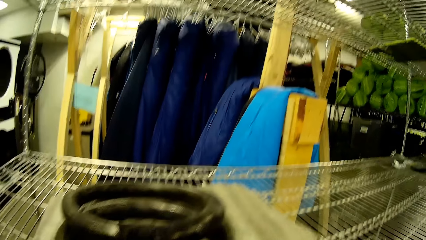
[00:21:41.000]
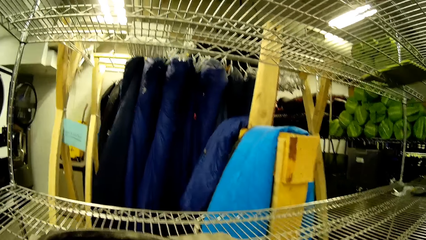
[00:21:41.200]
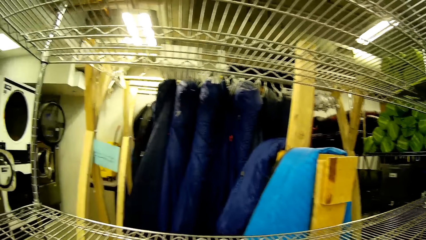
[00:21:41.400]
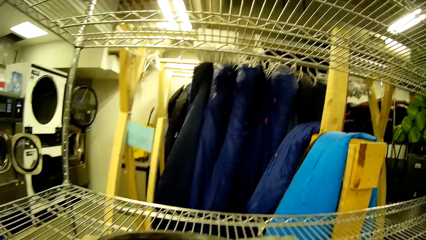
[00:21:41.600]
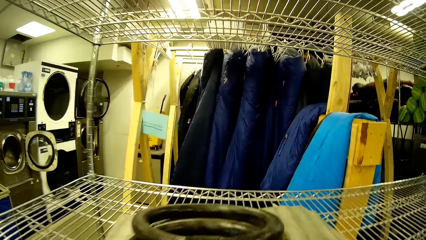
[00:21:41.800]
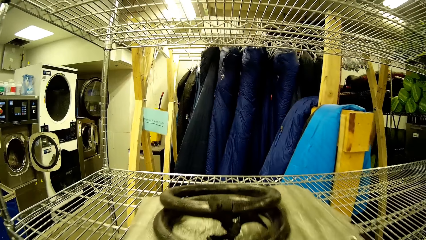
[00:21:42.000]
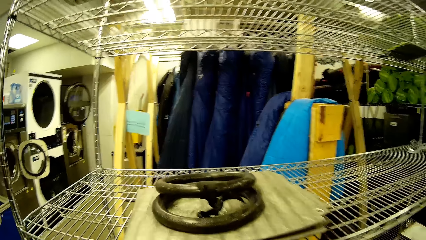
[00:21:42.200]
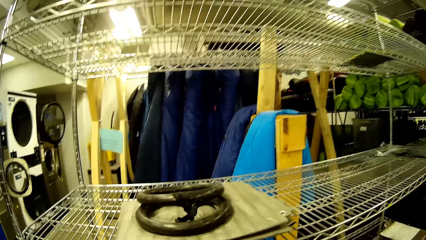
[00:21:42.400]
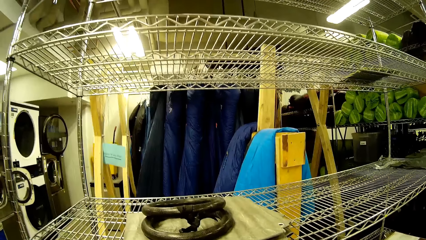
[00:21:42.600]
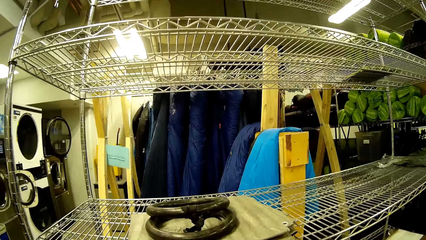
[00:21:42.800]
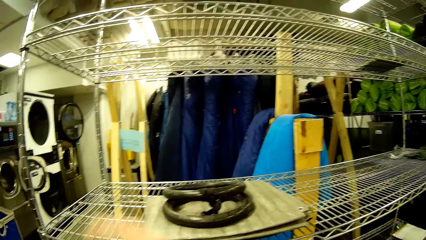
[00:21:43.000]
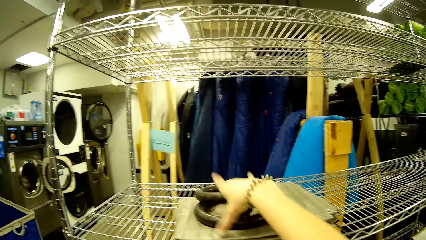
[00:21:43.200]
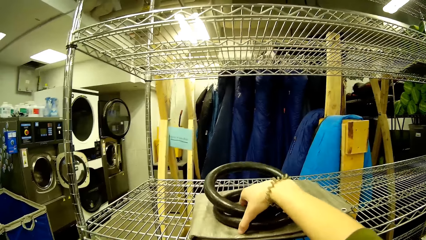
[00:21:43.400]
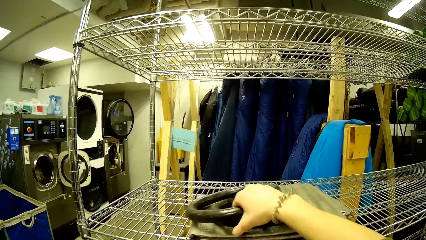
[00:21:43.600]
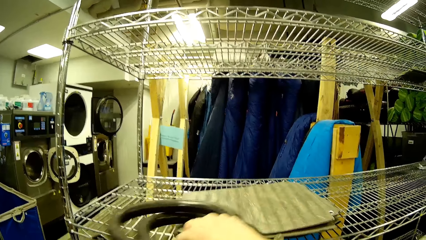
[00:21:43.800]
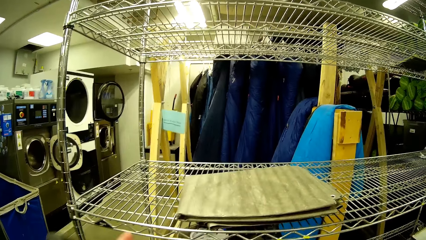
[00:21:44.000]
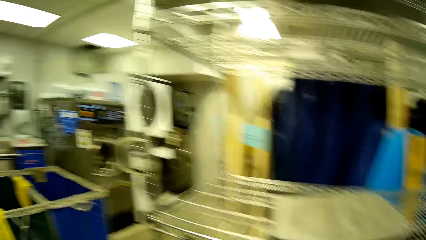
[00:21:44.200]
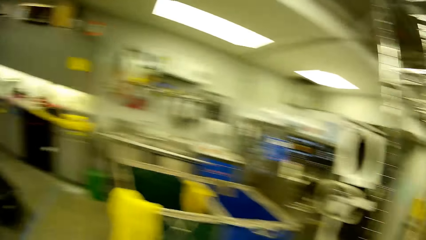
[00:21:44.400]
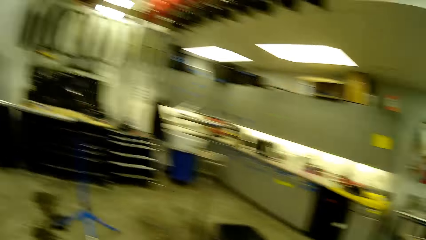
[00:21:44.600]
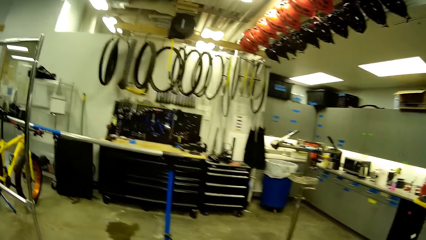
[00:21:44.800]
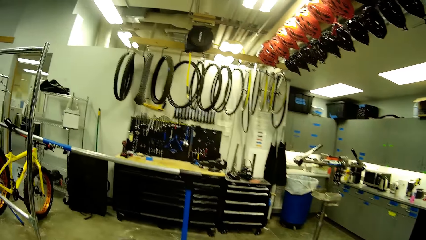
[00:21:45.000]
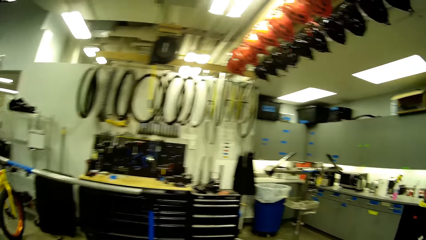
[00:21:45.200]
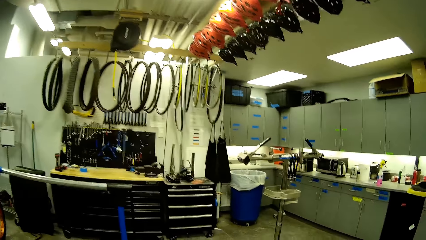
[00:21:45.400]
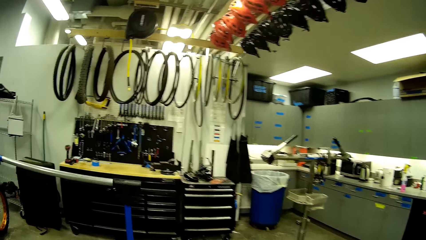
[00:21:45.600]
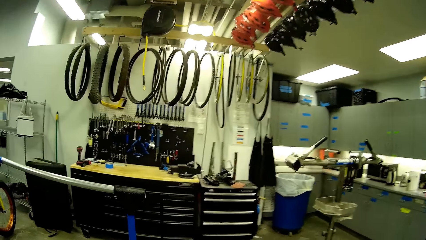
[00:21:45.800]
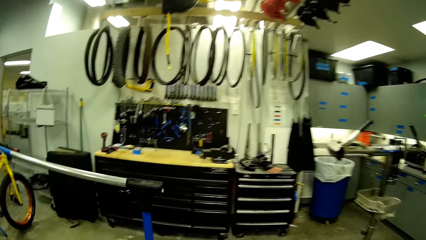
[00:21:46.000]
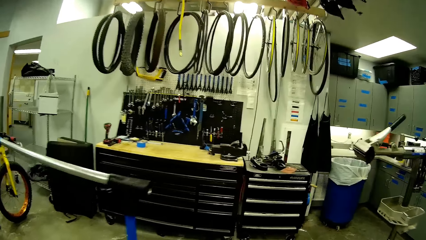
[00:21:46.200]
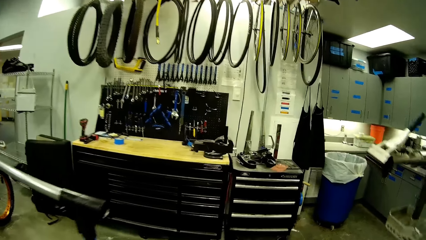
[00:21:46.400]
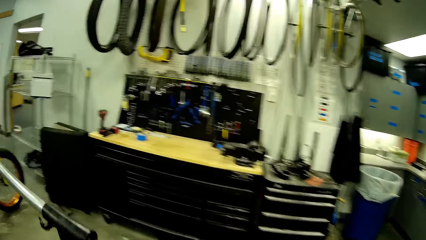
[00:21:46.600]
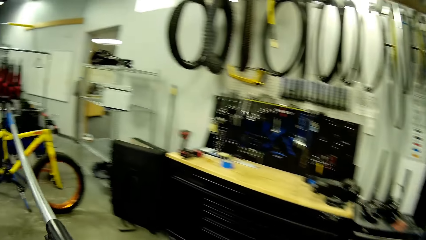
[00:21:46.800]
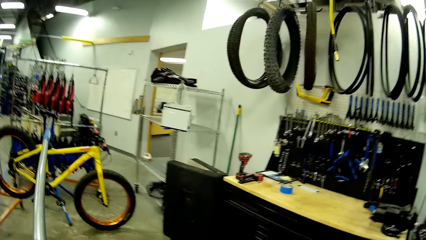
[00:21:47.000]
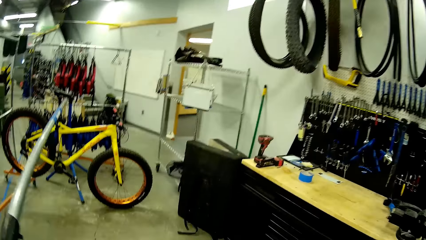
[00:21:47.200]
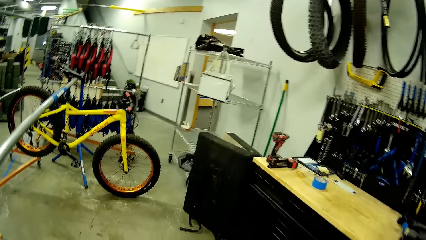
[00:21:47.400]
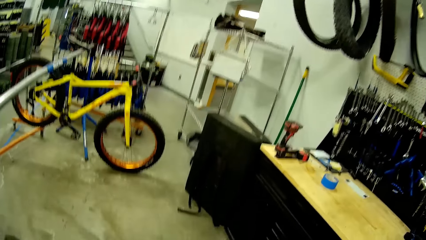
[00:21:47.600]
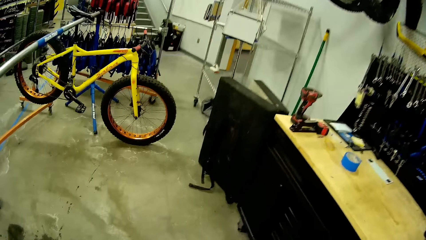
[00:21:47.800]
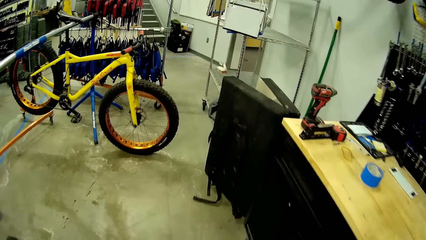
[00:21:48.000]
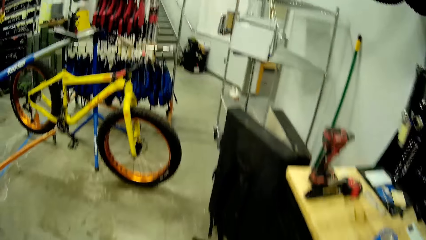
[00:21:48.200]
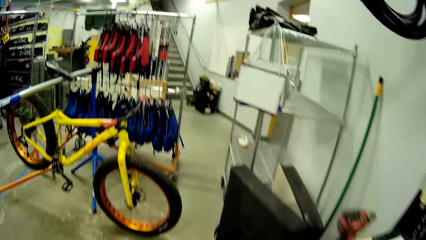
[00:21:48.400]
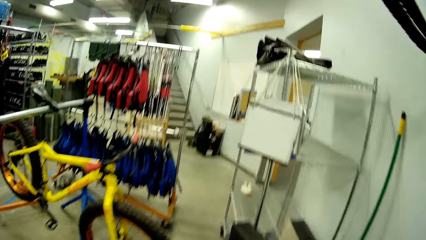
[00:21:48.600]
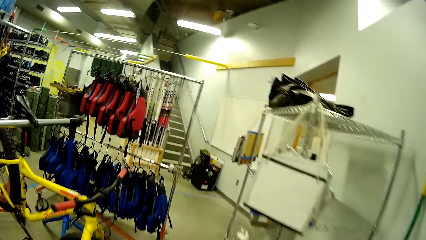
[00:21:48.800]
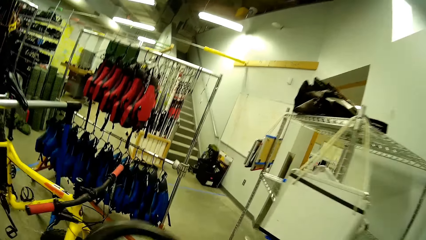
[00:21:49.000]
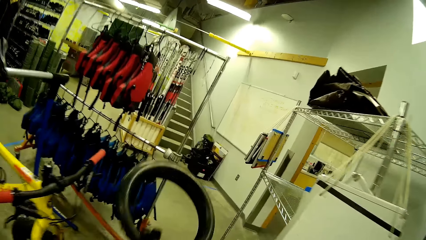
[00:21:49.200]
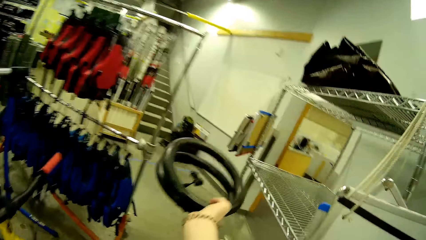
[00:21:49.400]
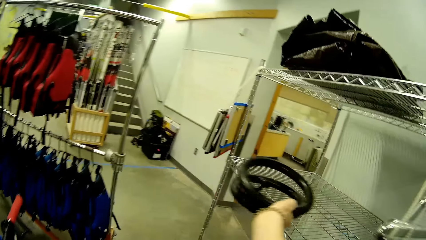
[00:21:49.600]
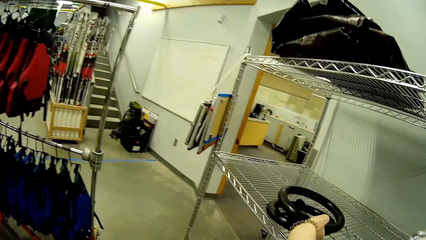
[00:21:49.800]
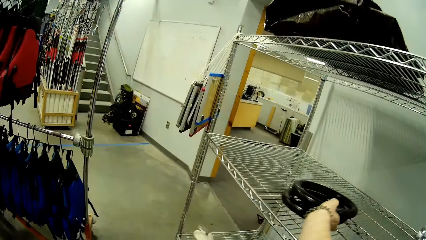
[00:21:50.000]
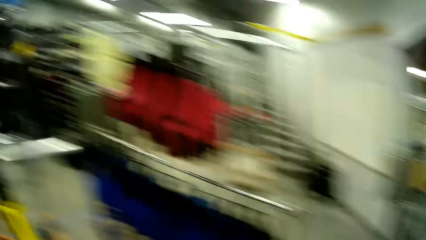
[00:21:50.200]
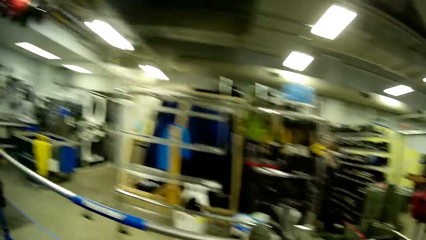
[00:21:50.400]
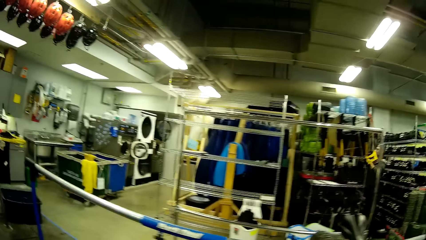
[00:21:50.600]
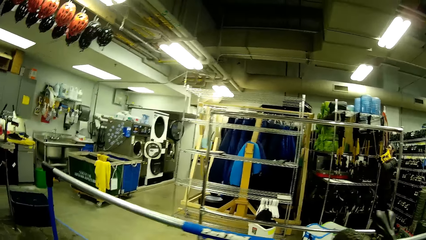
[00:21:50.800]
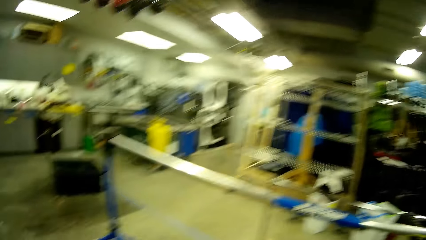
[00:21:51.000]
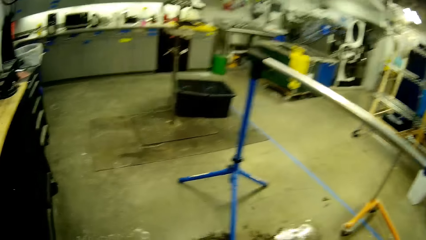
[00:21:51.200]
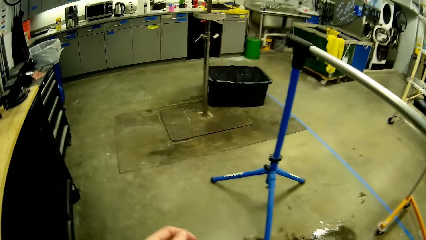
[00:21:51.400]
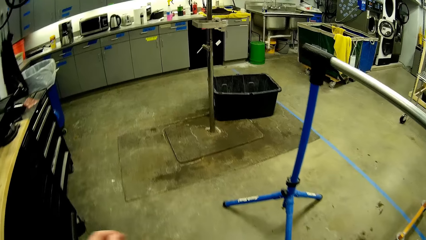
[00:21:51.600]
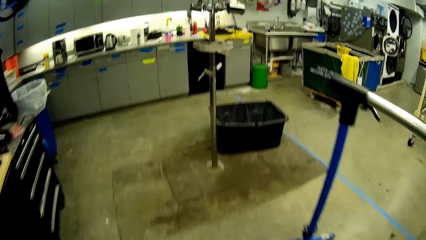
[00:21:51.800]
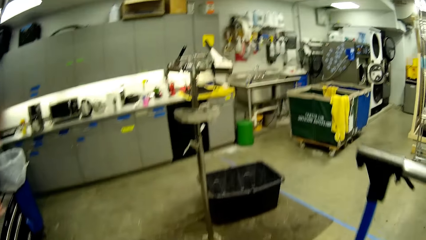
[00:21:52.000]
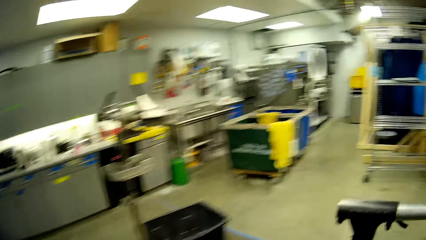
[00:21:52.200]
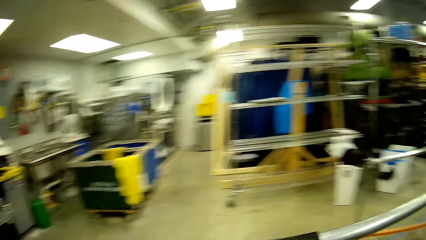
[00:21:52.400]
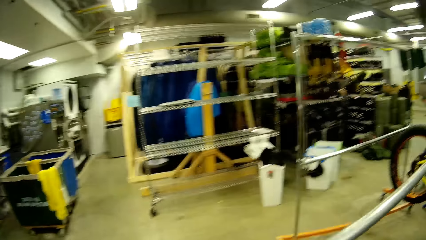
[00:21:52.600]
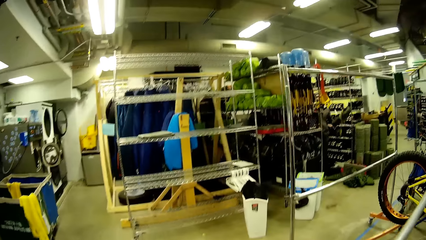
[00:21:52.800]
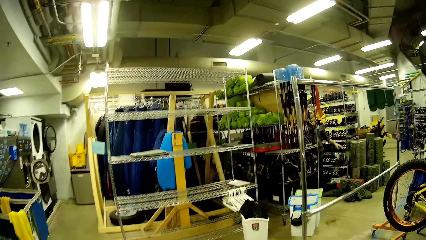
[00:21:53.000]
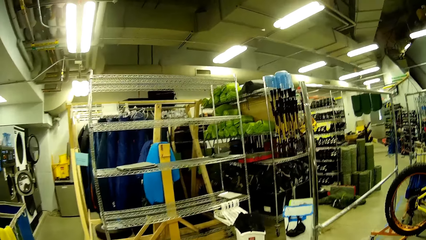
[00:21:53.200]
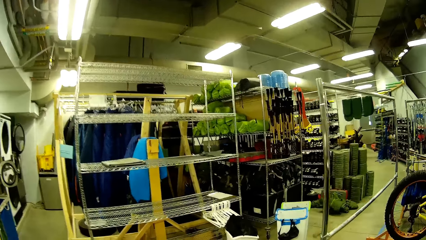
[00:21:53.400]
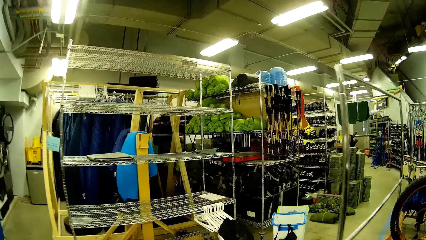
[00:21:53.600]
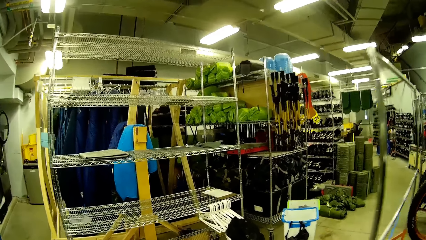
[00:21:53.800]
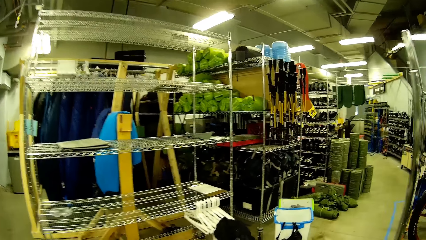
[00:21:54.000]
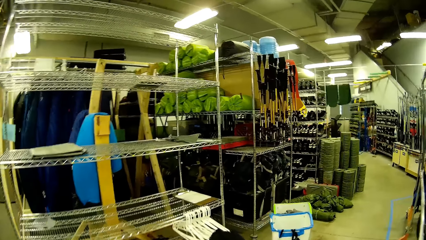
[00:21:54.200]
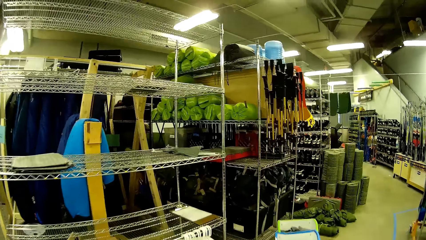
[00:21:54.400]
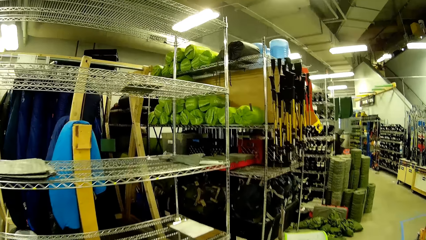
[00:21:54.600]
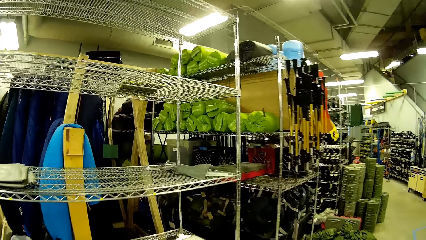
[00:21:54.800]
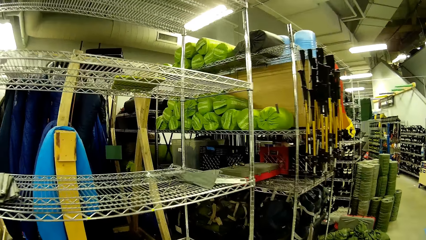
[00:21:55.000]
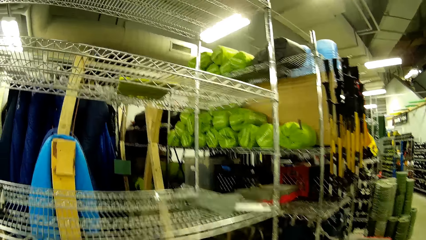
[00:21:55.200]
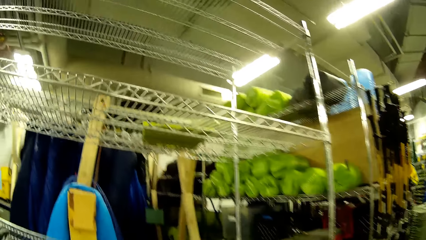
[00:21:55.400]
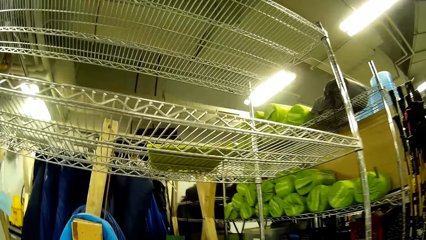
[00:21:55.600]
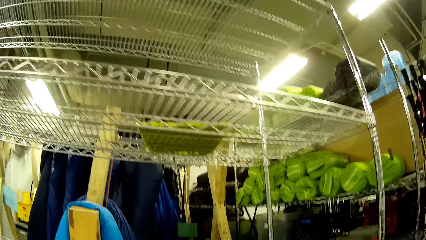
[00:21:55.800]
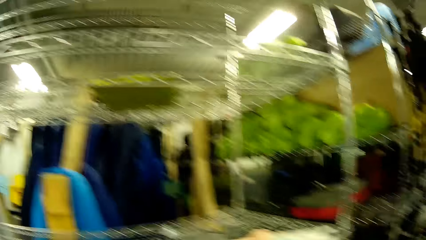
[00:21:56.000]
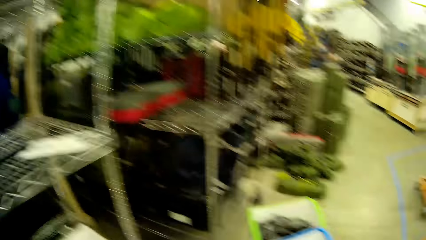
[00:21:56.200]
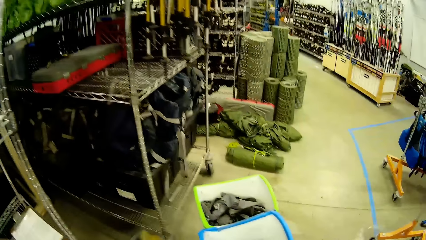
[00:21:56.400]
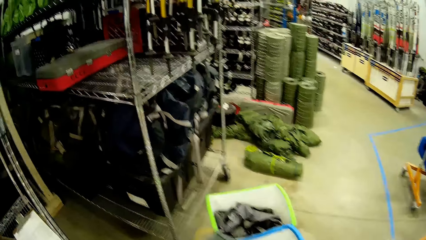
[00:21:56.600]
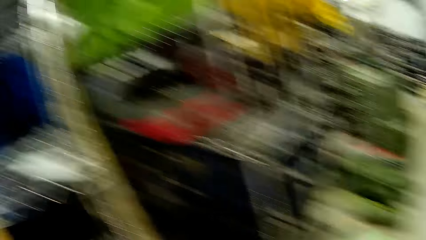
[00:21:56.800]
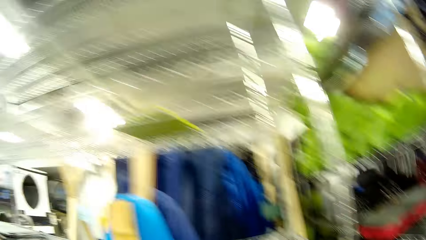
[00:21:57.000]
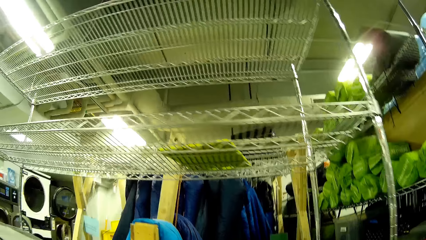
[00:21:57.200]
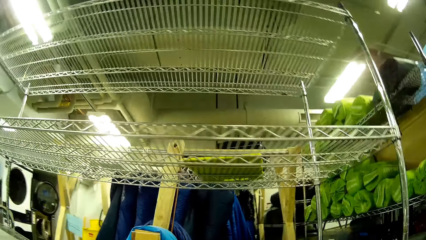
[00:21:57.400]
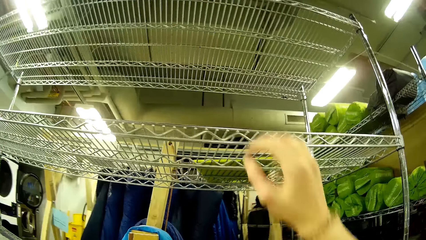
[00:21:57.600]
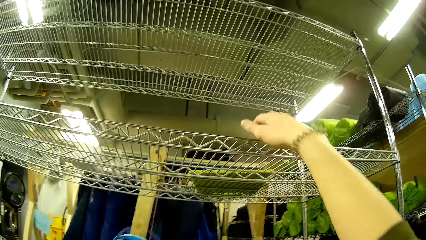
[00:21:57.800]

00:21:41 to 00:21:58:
The camera wearer takes pipes or circular bars from the shelf. They walk in the store. They place the circular bars on the shelf.
